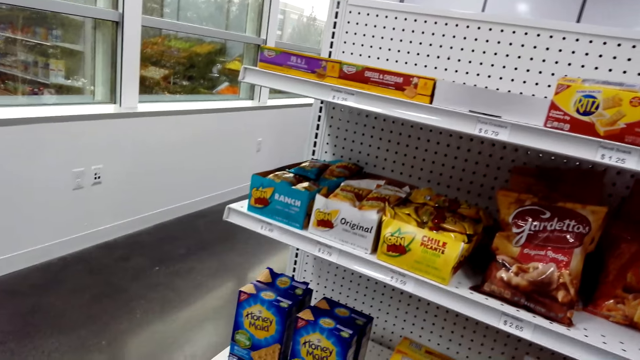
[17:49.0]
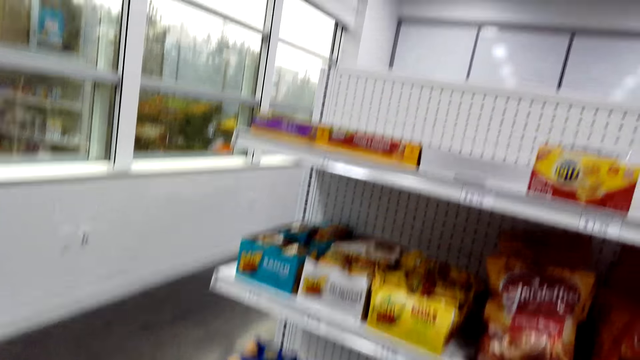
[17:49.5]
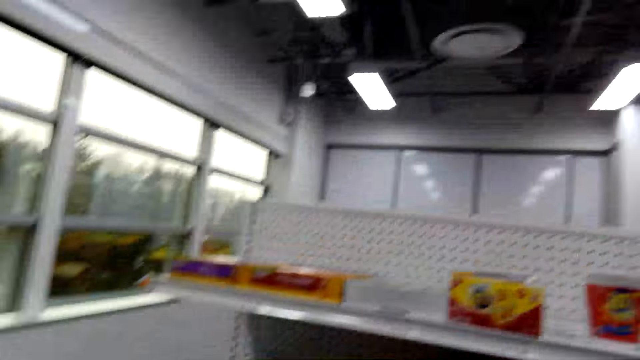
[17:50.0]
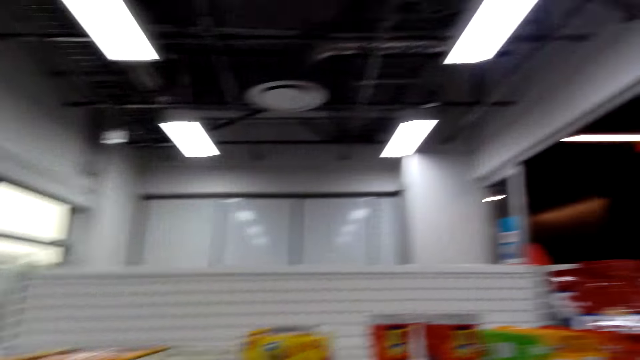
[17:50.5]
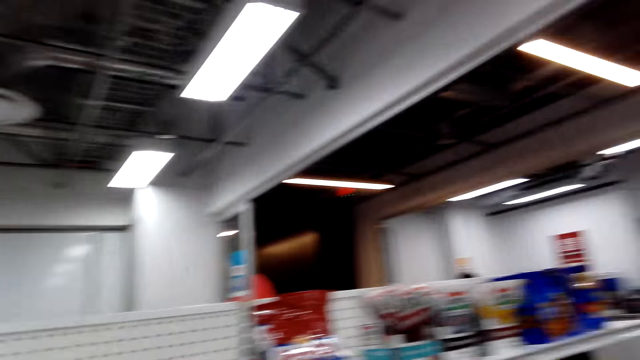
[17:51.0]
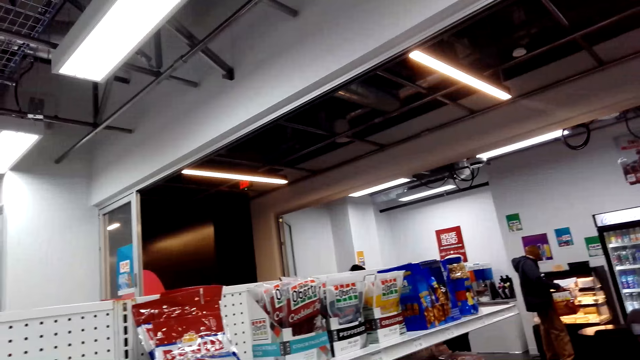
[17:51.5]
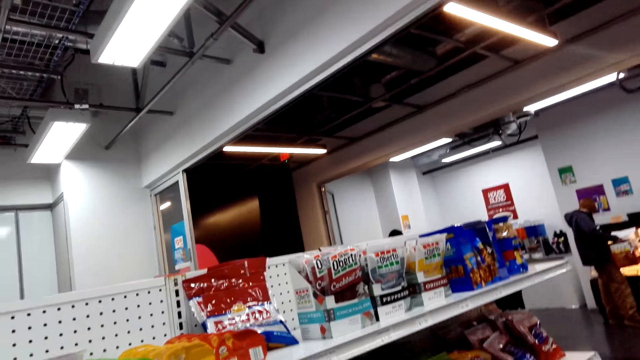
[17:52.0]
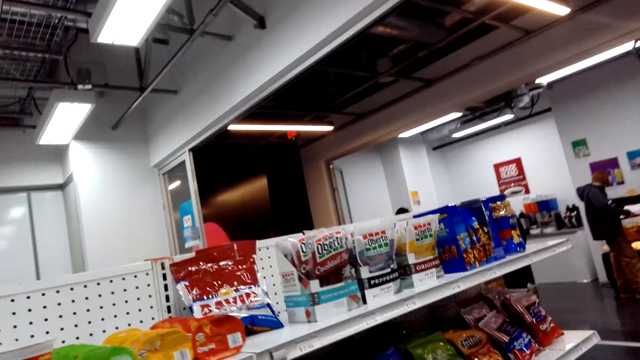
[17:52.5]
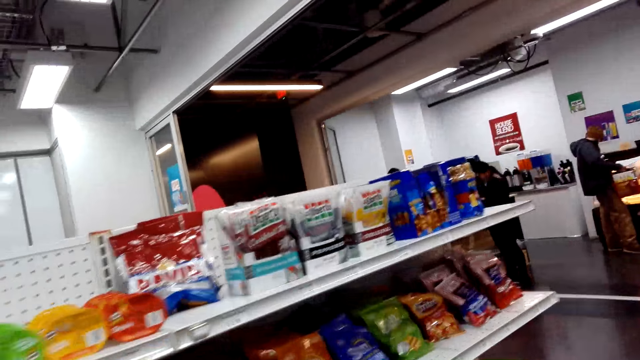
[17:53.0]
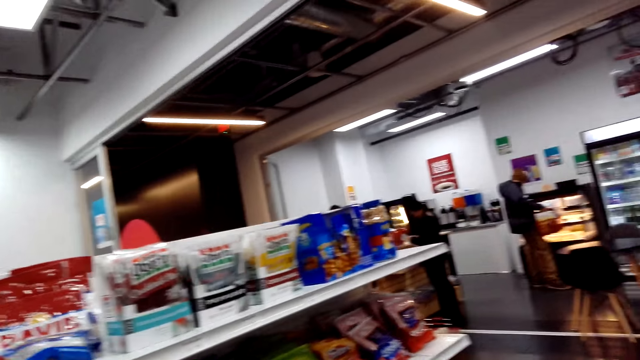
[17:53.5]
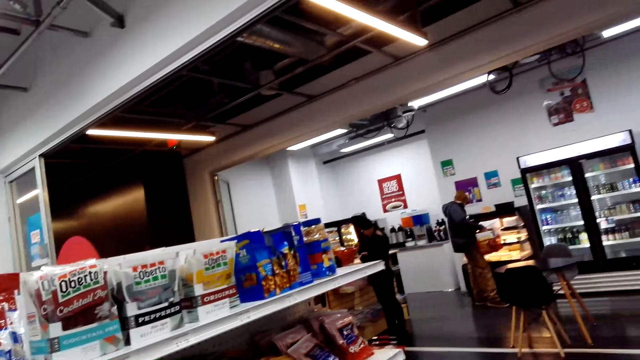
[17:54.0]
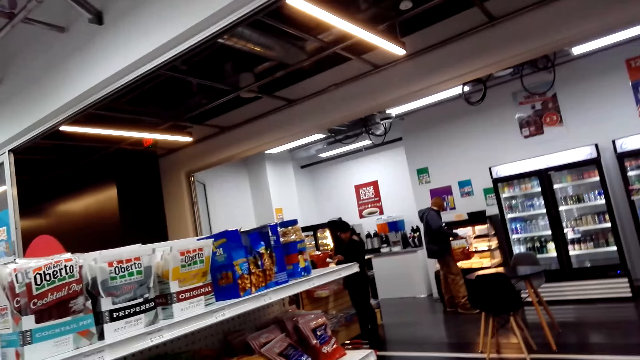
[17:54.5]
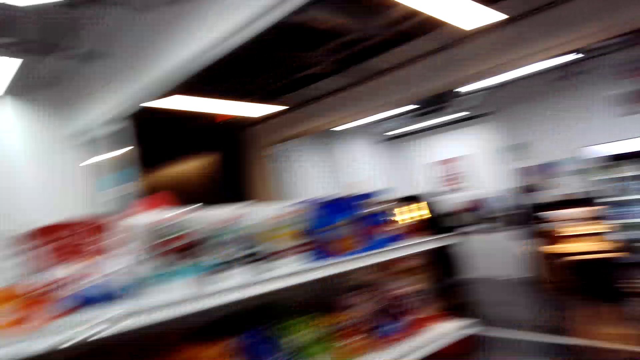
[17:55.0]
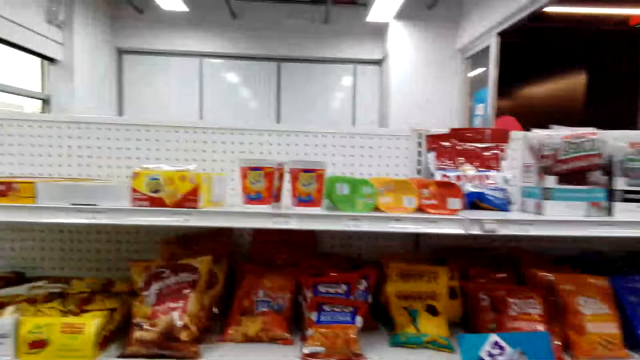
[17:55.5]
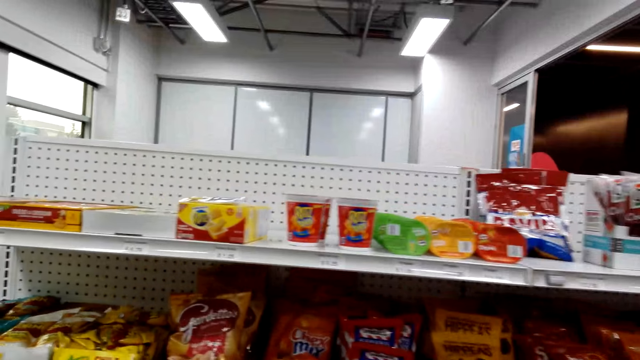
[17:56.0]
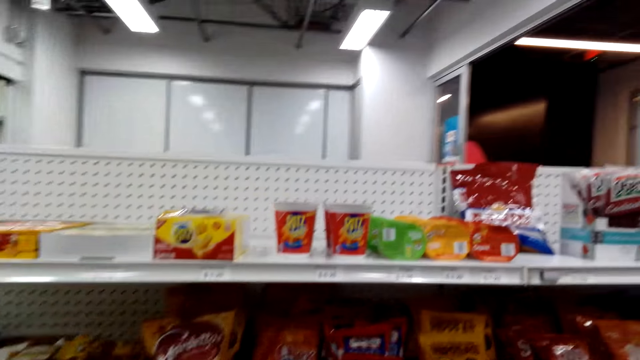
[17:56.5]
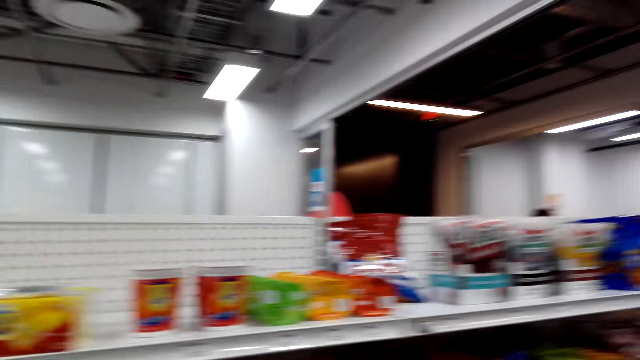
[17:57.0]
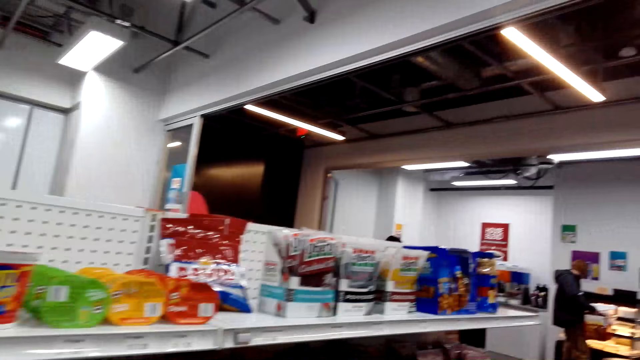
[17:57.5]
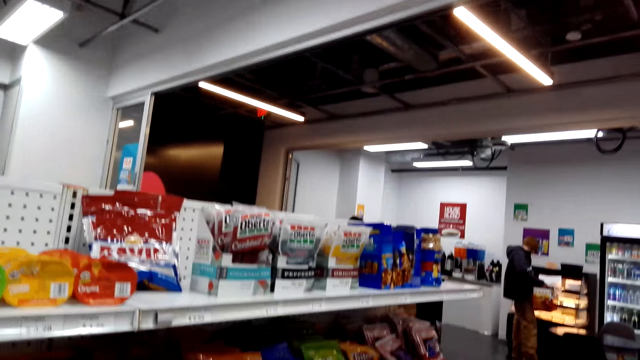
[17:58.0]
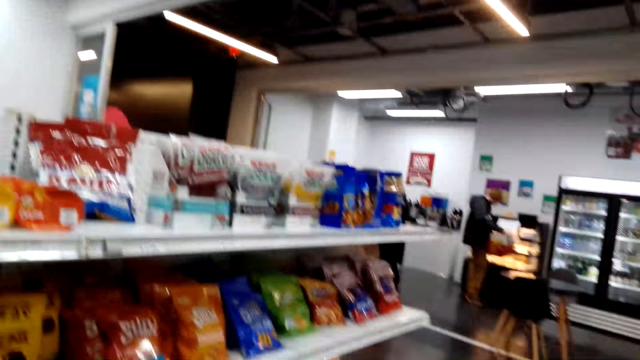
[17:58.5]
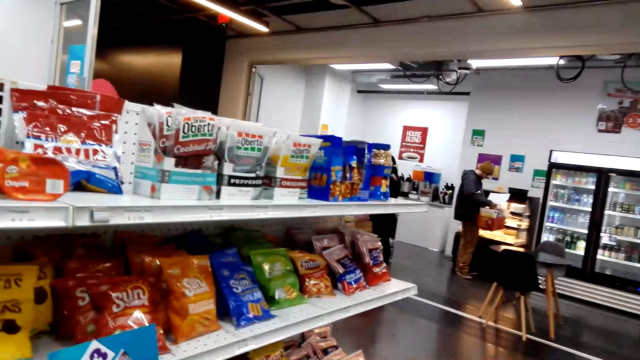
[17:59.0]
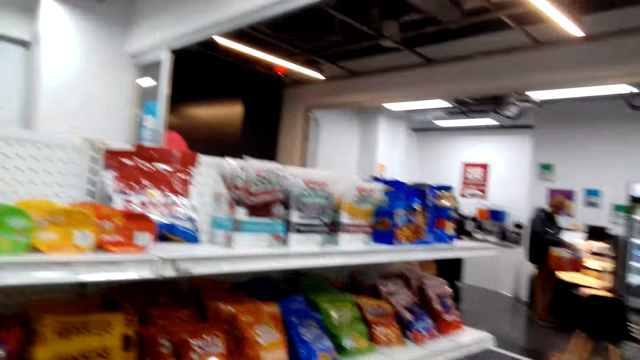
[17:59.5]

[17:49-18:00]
The camera wearer looks around.

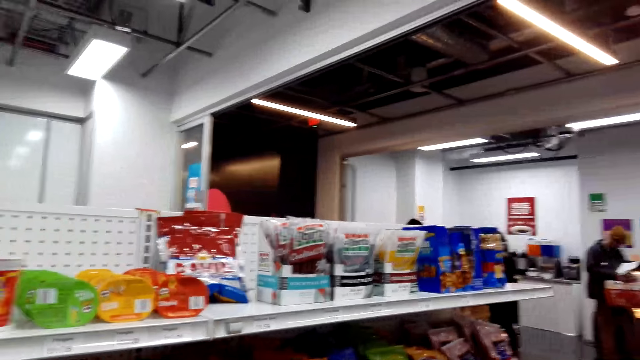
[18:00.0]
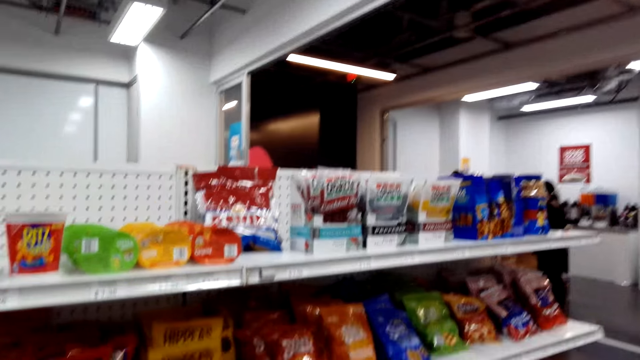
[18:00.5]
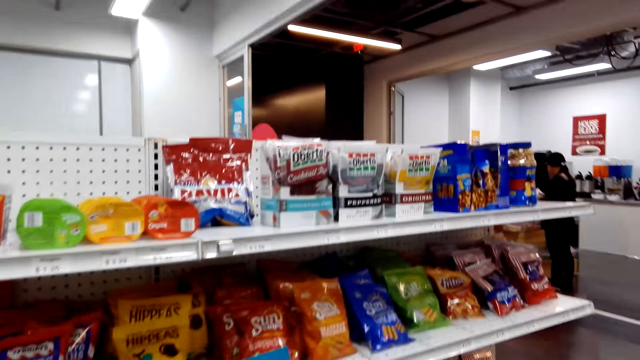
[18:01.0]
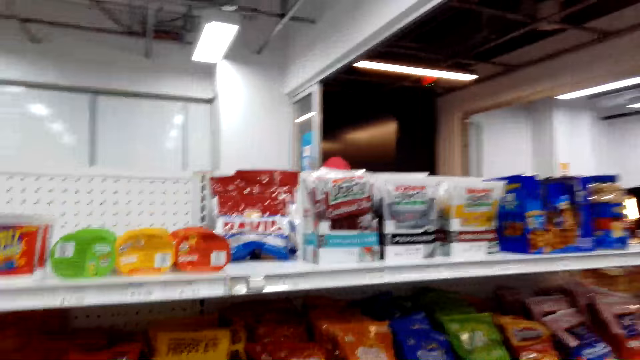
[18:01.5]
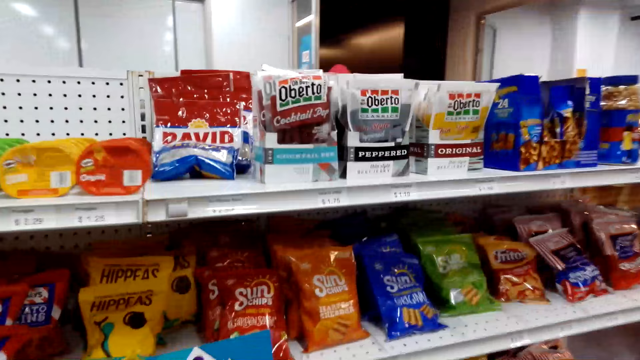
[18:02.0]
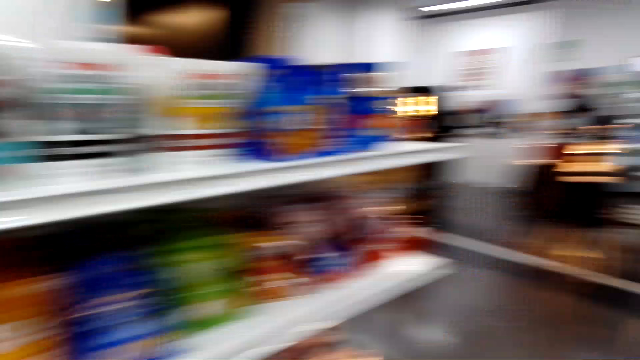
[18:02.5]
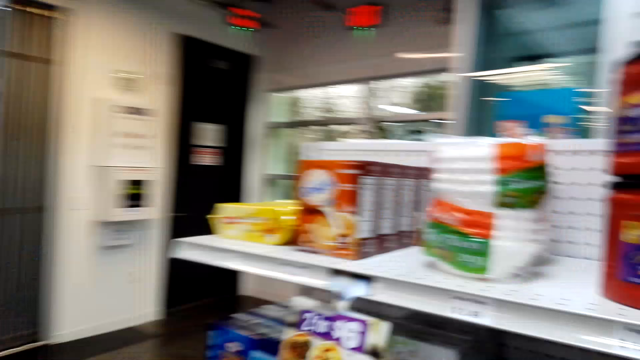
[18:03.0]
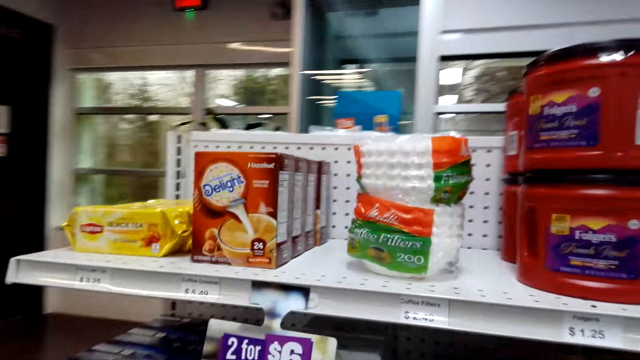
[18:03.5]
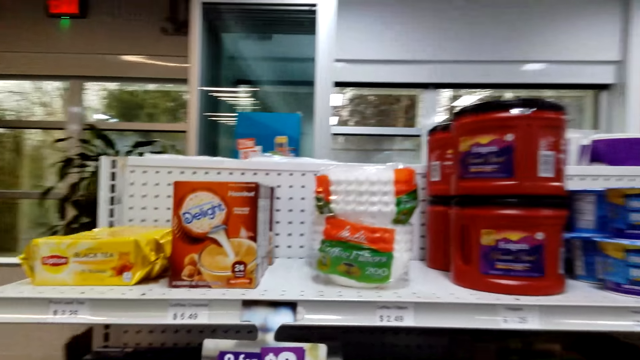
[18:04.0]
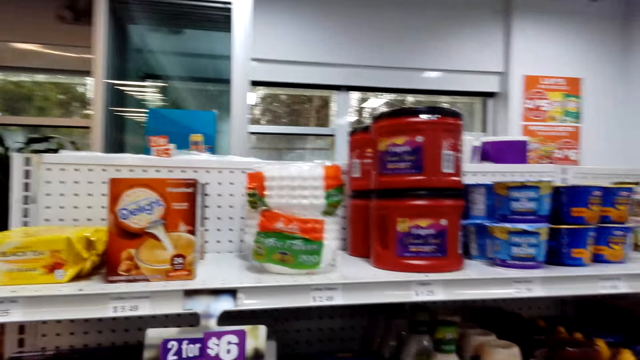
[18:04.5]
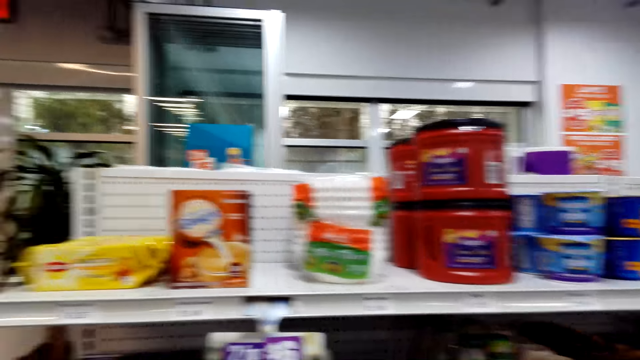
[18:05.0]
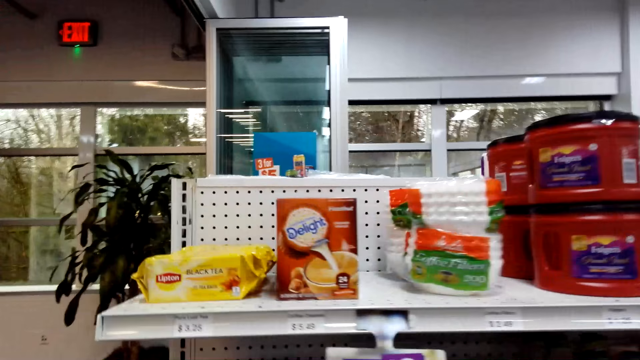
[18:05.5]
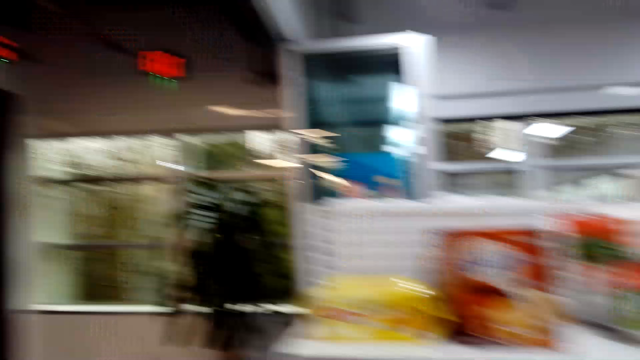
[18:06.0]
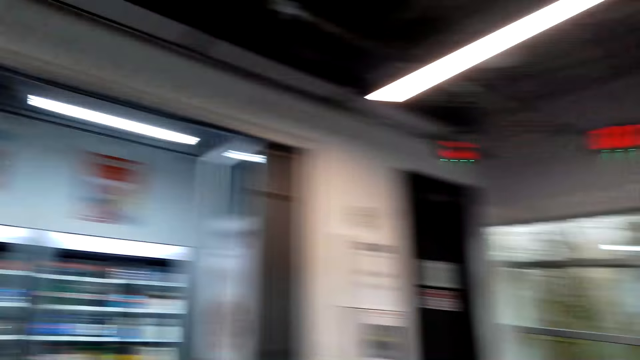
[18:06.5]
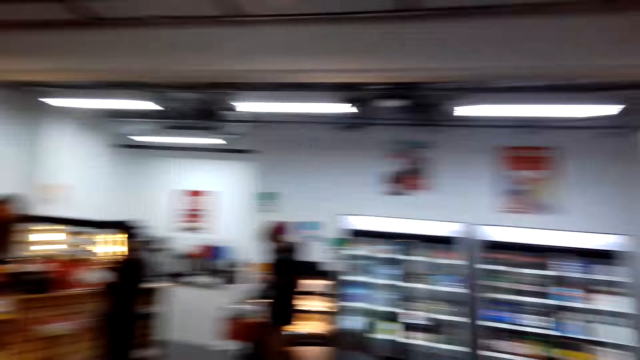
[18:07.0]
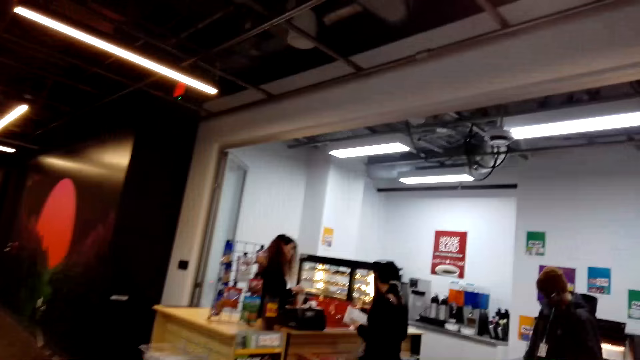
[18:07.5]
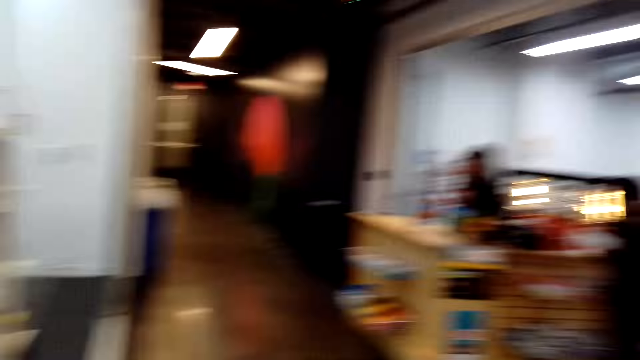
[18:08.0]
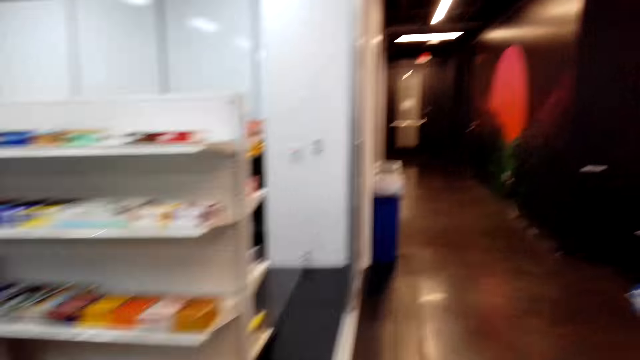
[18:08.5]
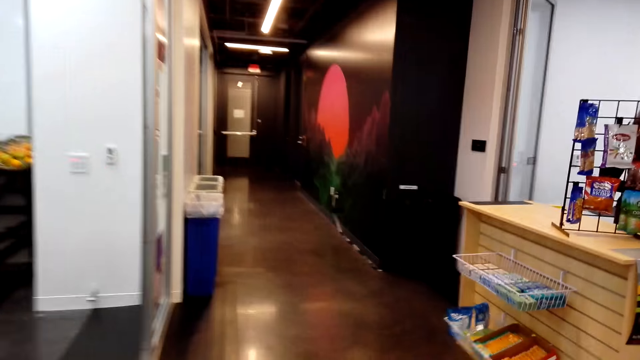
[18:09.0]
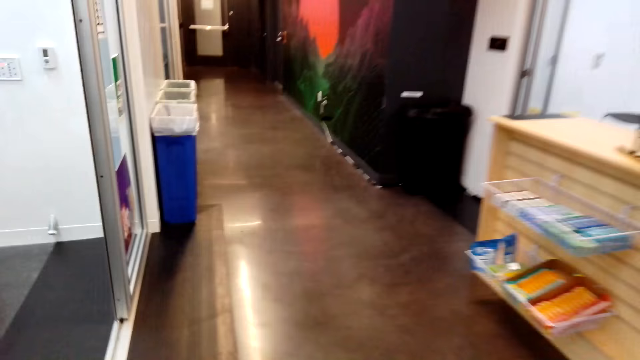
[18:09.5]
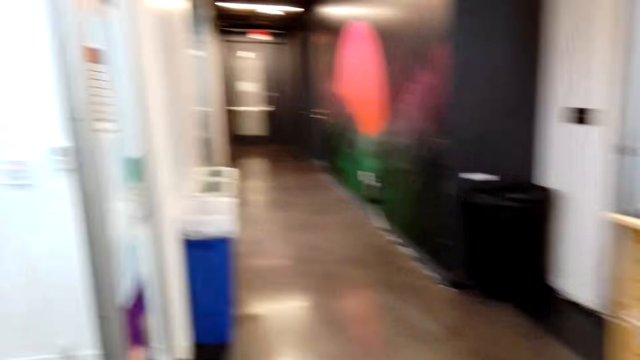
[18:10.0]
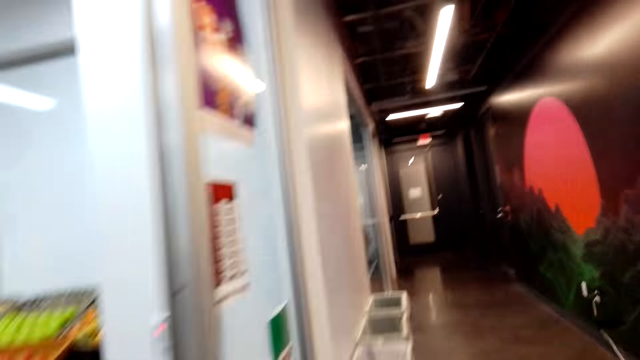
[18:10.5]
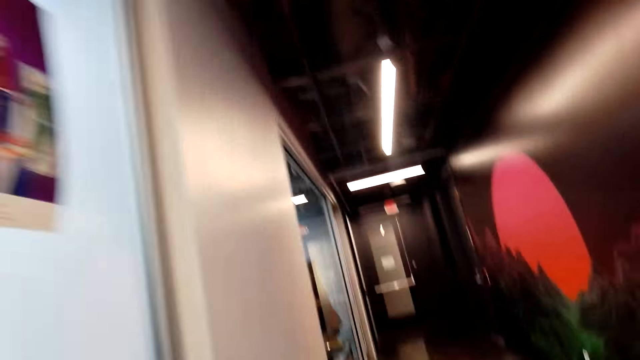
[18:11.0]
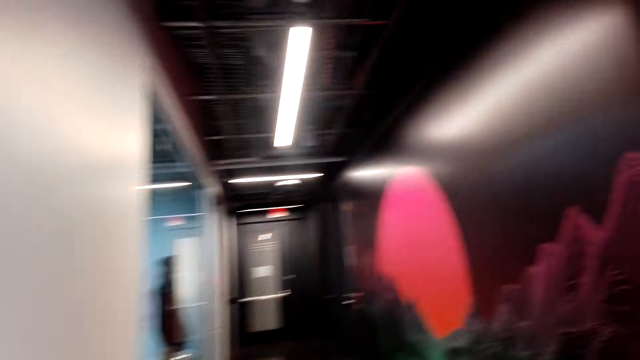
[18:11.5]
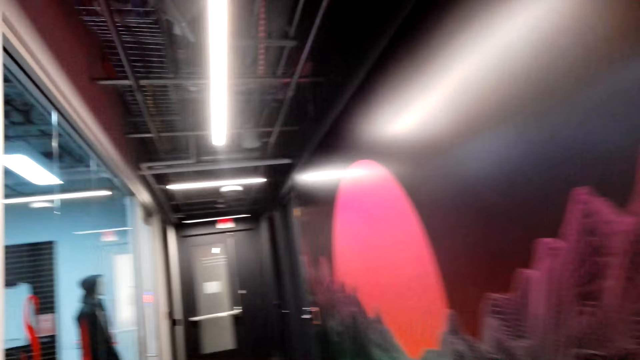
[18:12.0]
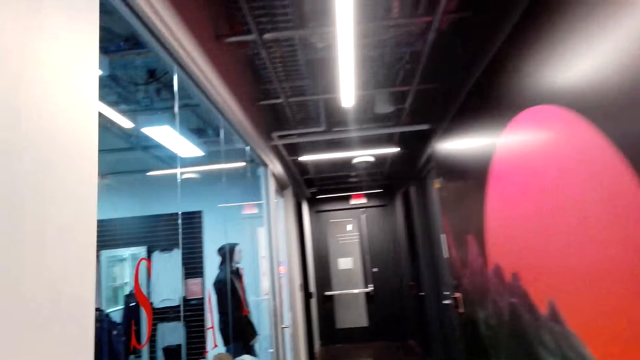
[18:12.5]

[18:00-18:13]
The camera wearer turns around. They walk around. They walk away from the convenience store.
